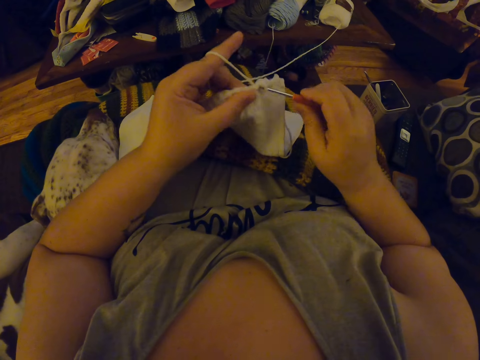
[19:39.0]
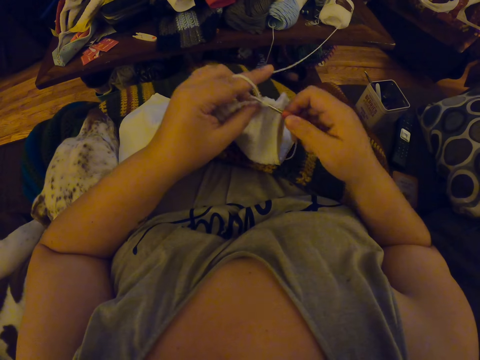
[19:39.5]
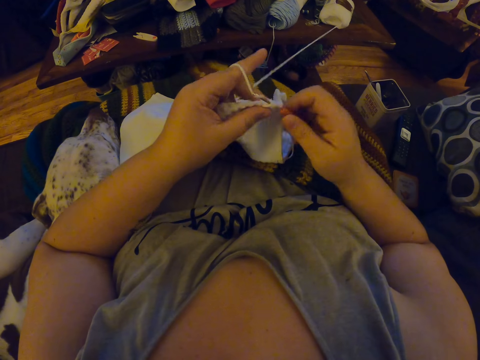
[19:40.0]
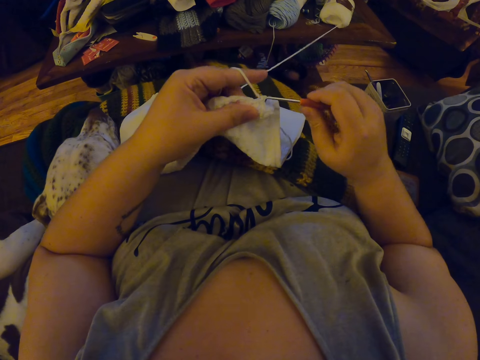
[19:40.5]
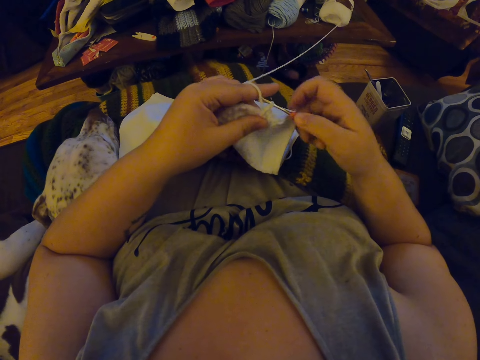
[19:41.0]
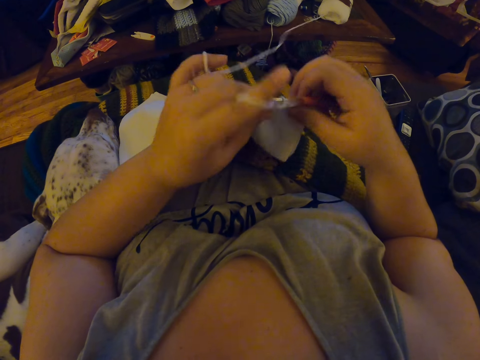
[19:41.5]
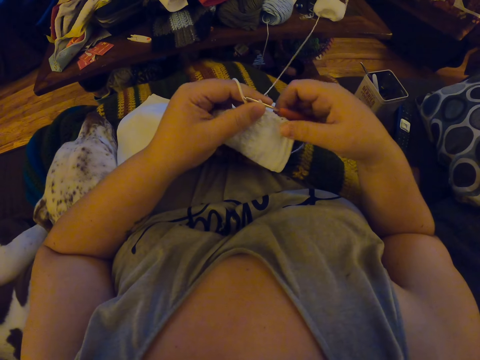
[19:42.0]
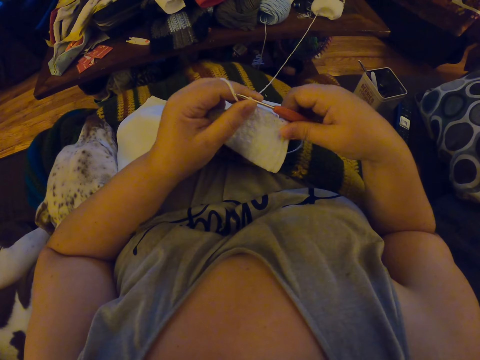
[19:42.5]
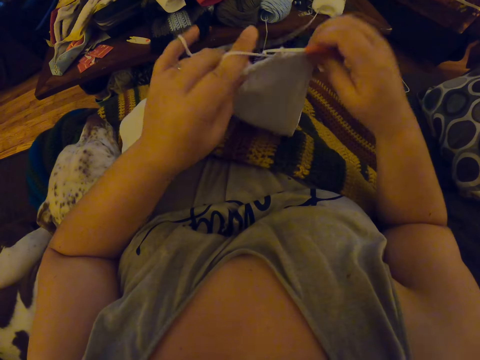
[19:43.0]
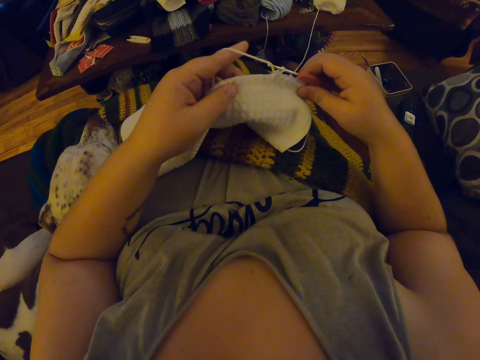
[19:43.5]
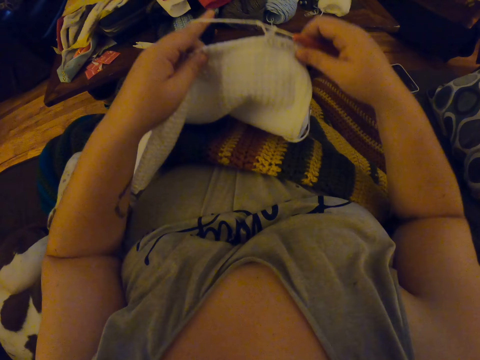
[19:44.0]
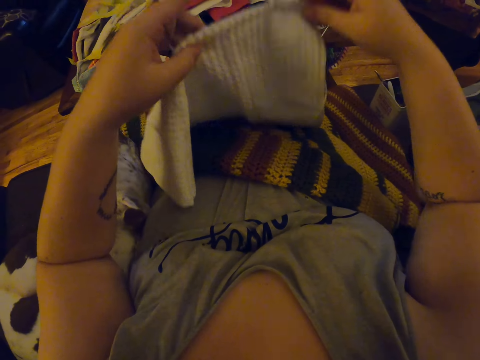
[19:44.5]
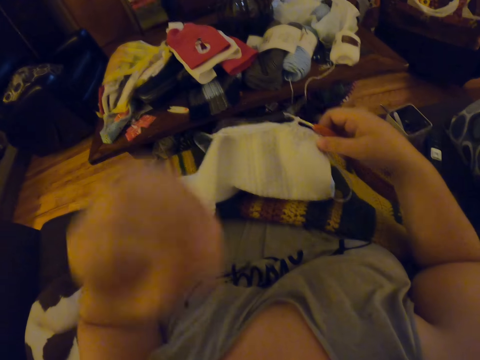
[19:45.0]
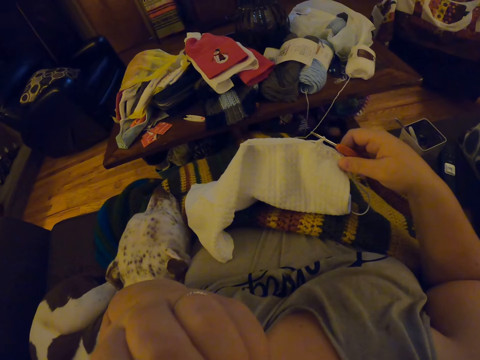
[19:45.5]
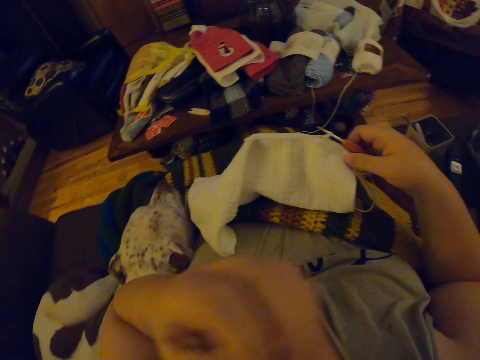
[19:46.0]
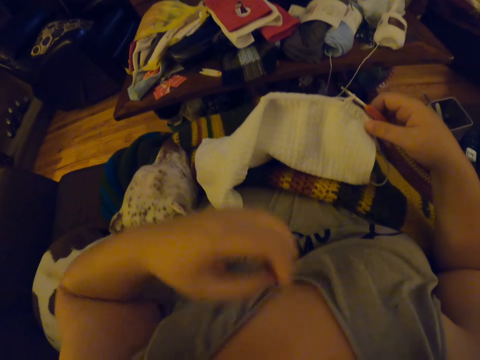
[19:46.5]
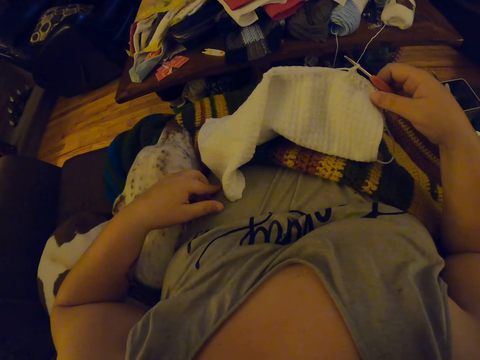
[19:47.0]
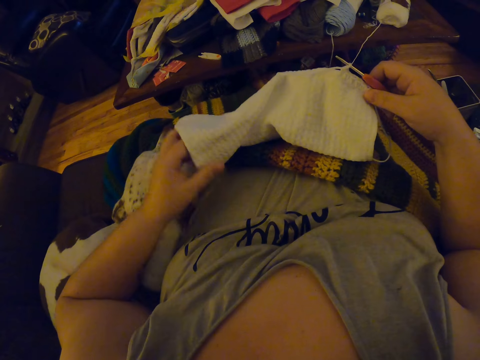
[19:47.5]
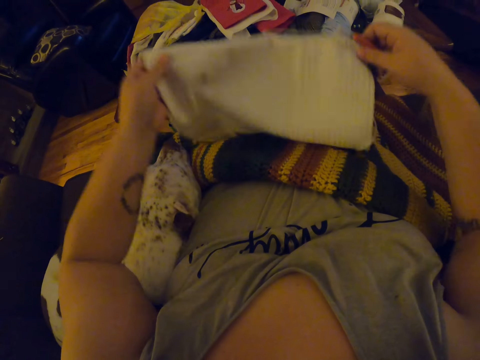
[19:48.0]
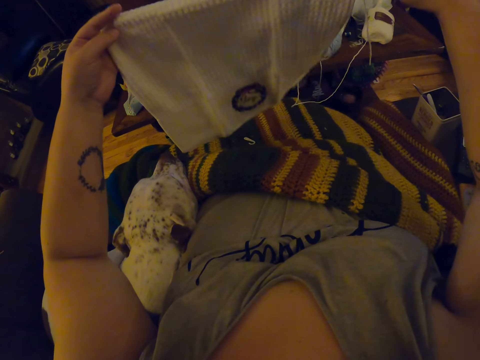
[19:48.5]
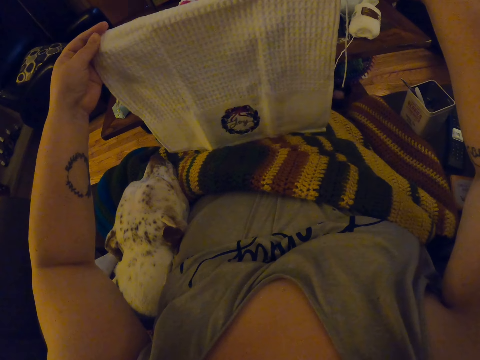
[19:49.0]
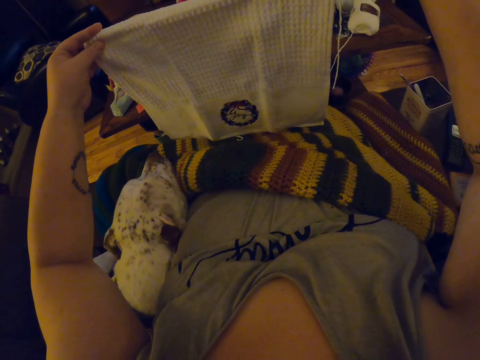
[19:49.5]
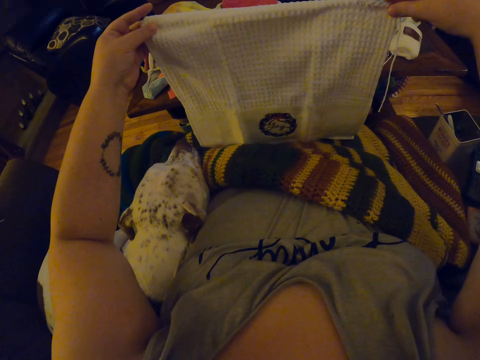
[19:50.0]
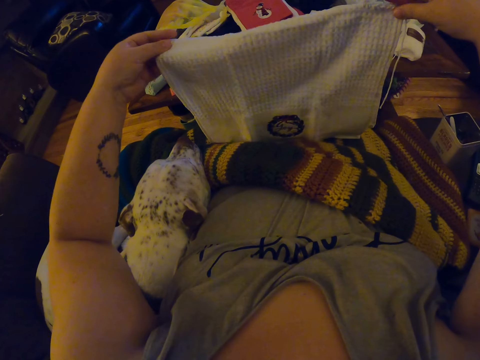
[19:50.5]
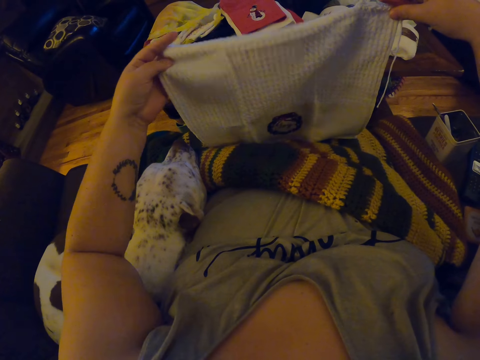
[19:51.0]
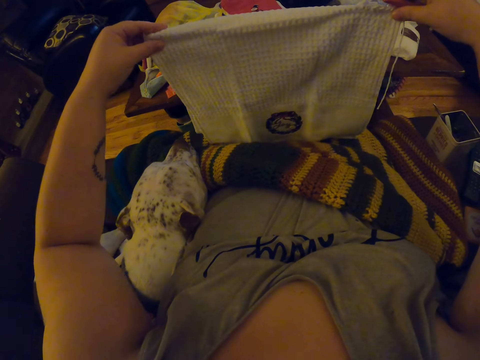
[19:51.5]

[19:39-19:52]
The camera wearer adjusts the crochet with both hands. She stretches the fabric with the right hand. She touches her face with her left hand. She lifts up the fabric and drops the fabric. She scratches her stomach. She picks up the crochet with both hands. She adjusts the crochet with her left hand.

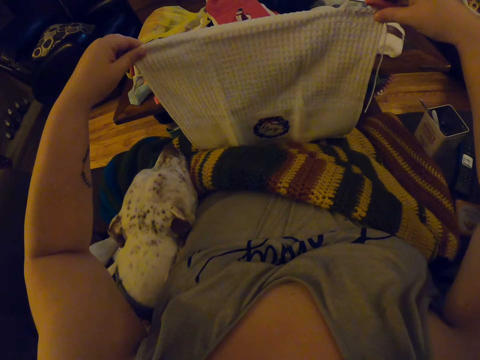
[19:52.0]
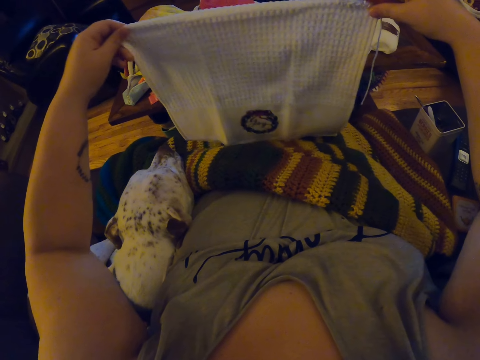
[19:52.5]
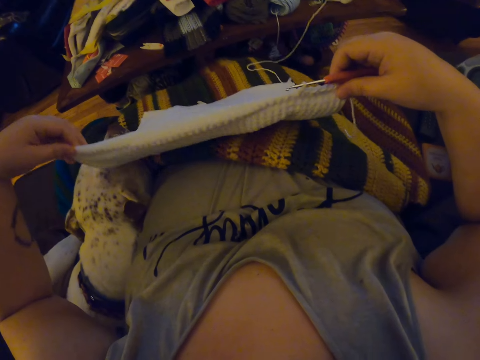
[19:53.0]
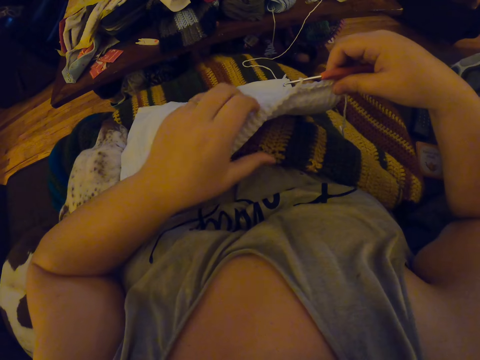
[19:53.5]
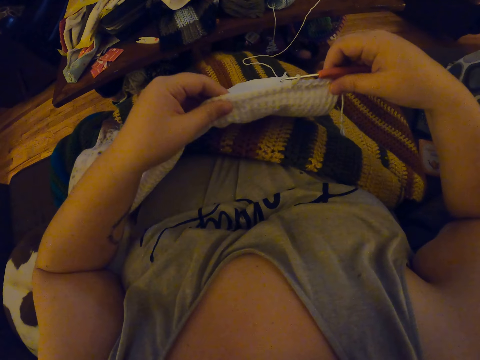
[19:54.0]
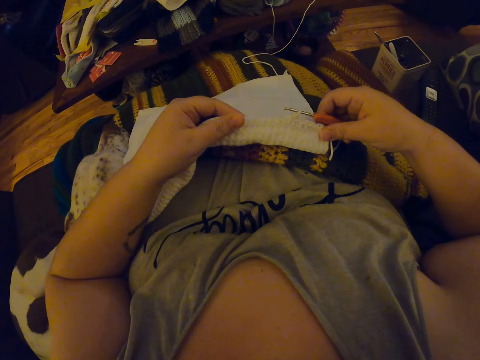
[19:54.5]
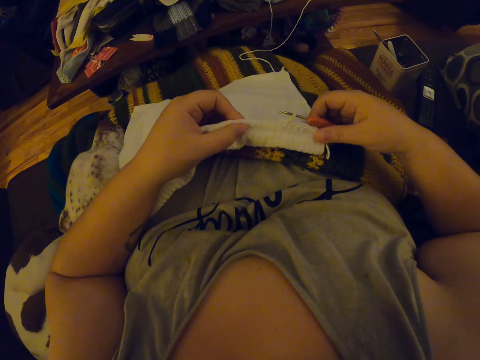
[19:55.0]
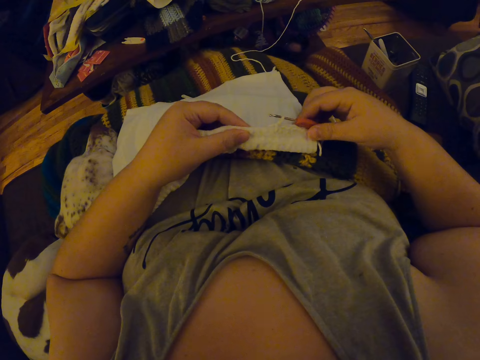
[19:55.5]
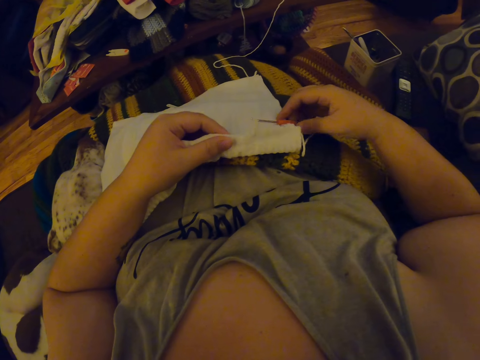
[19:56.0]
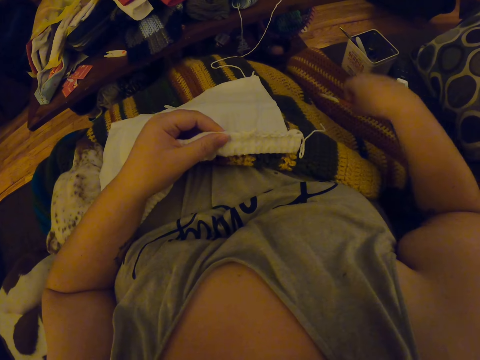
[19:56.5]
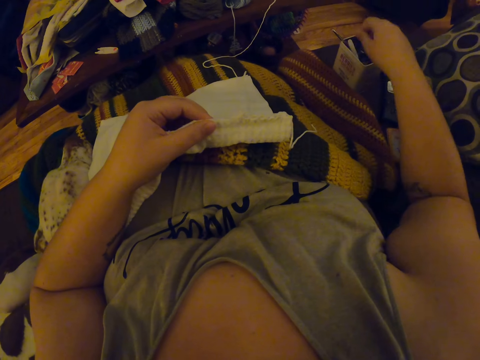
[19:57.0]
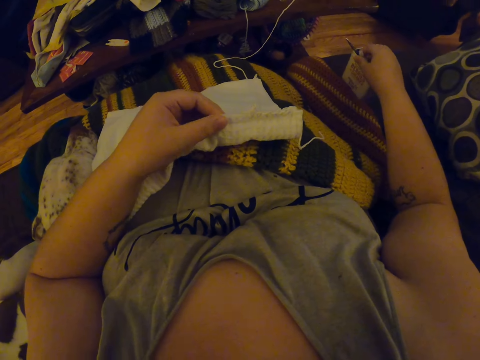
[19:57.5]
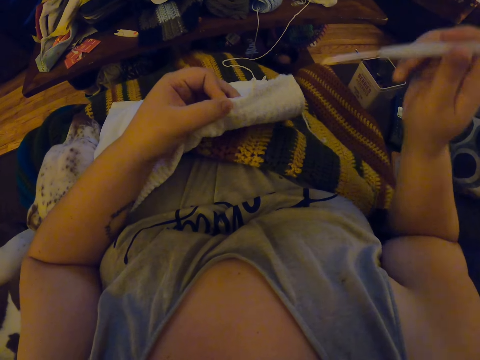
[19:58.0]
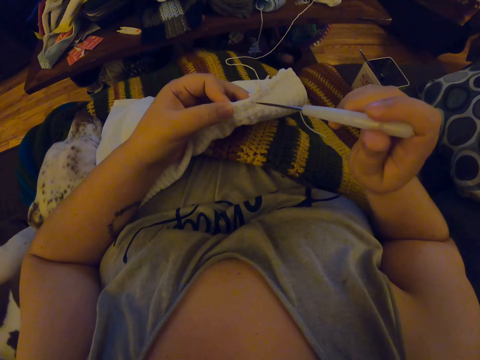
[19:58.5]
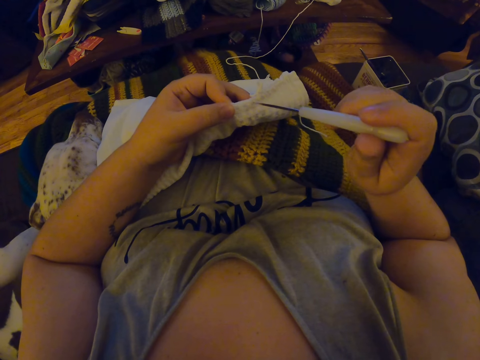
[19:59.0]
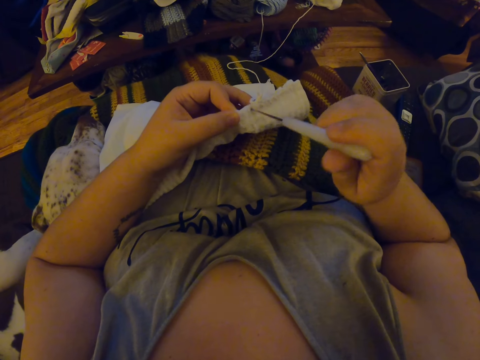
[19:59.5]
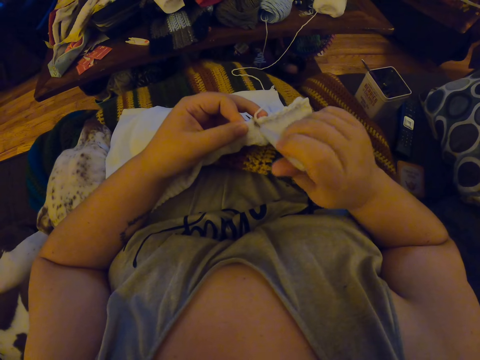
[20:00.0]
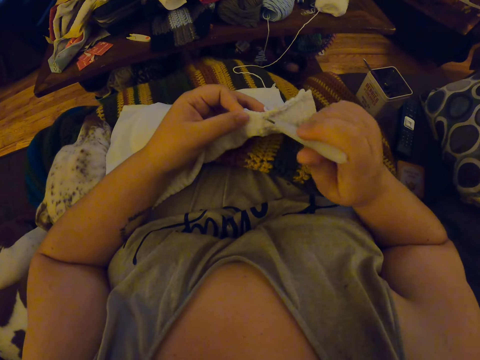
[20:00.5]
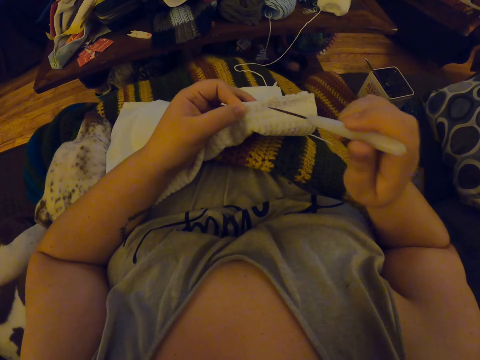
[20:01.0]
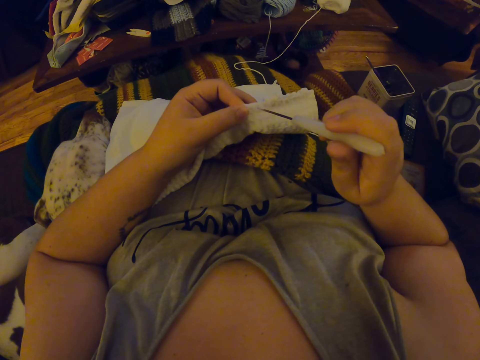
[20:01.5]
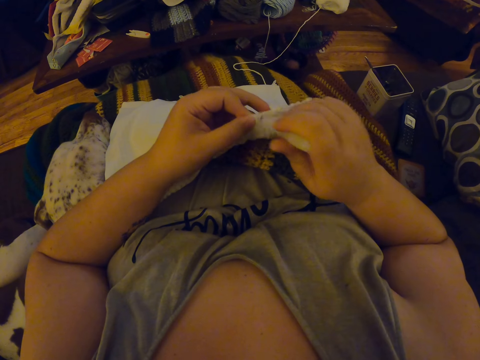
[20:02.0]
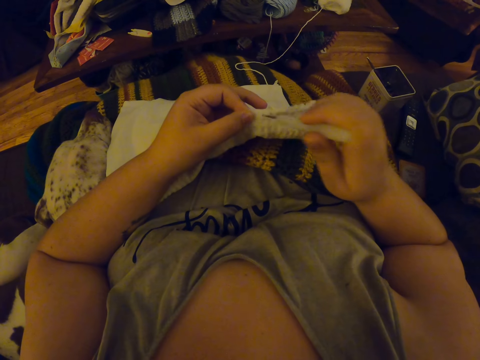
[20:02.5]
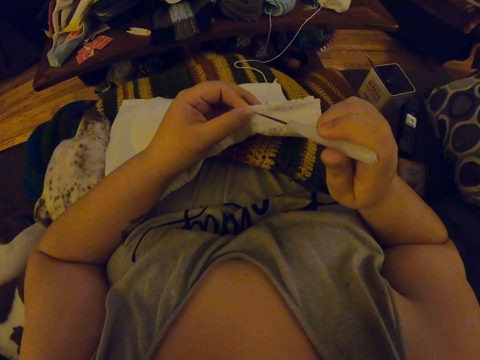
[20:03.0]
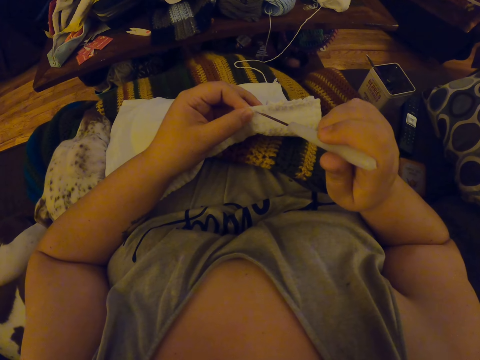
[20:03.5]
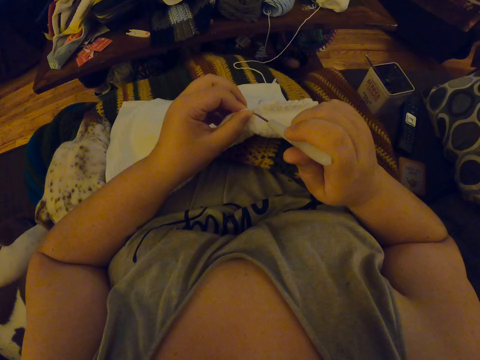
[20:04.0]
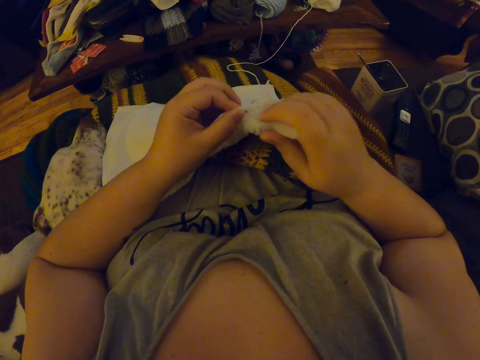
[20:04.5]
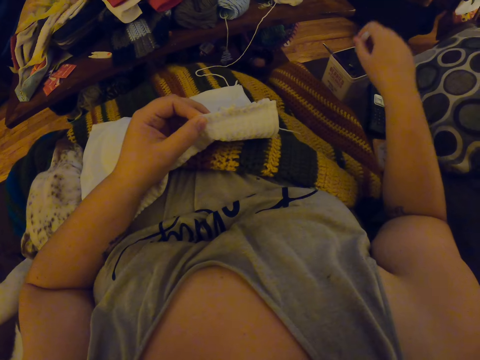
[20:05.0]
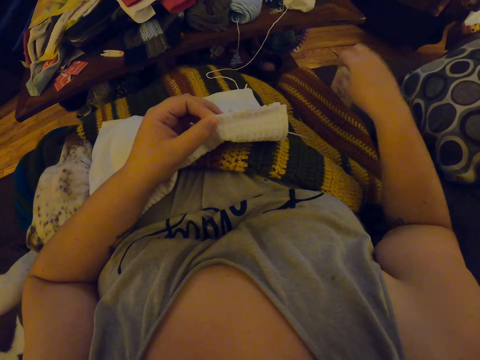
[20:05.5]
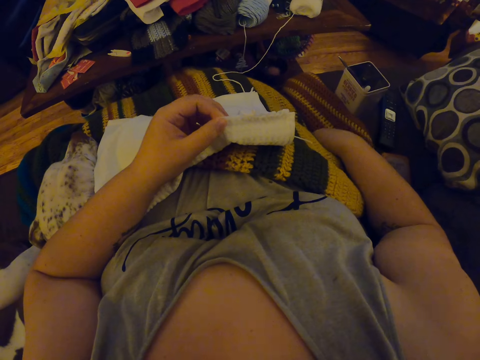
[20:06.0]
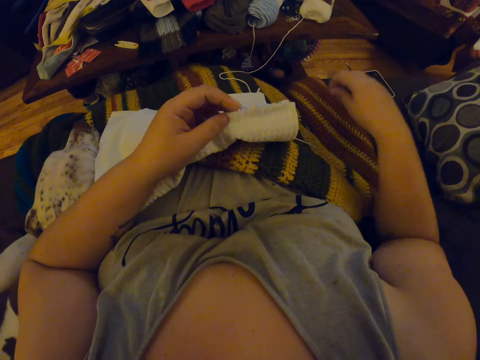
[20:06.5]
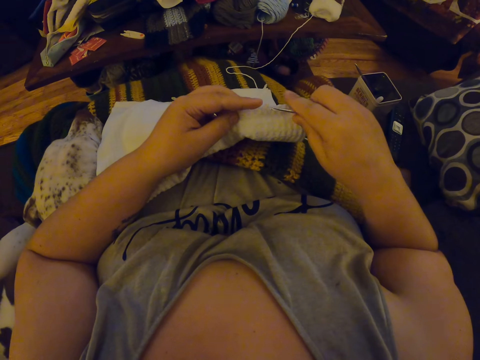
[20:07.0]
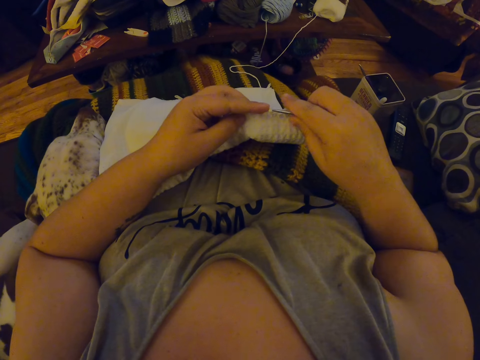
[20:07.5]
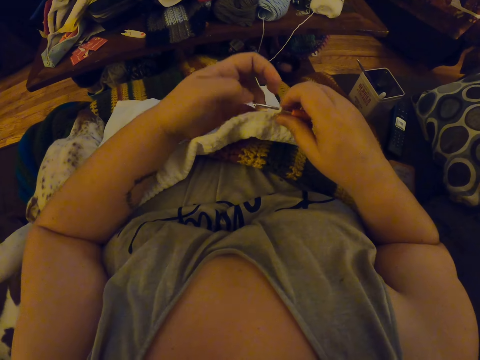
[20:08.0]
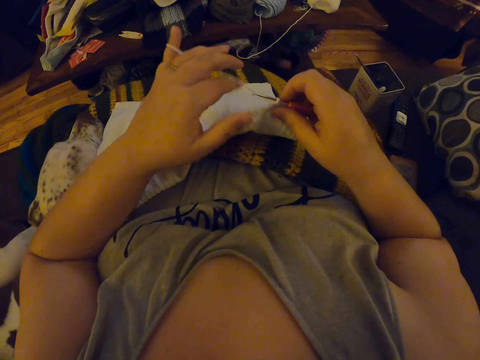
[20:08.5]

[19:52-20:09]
The camera wearer drops the crochet on her lap. She holds the fabric. She inspects the crochet with her left hand. She removes the crochet hook from the yarn. She drops the crochet hook beside her. She picks up a pin or crochet hook from the case beside her with her right hand. She makes holes in the crochet with the pin. She pricks a second hole on the fabric. She drops the pin into the case beside her. She pricks the third hole on the fabric. She picks up the crochet hook from beside her. She inserts the crochet hook into the yarn. She twirls the yarn around her left hand.
